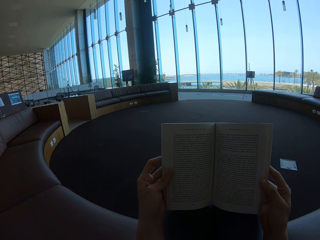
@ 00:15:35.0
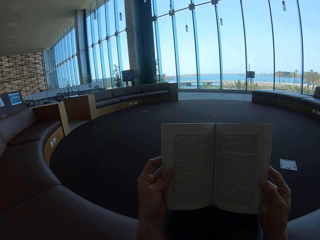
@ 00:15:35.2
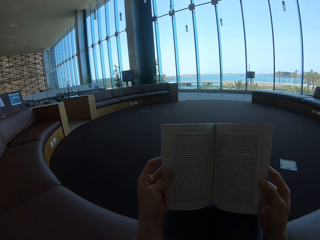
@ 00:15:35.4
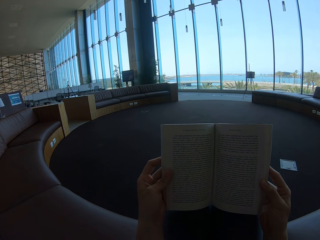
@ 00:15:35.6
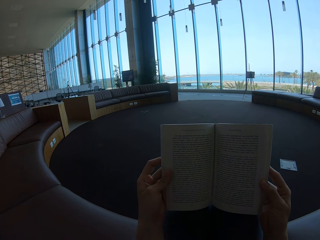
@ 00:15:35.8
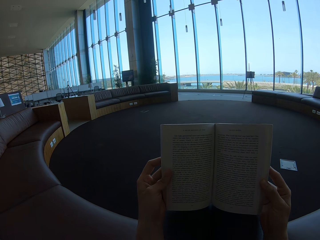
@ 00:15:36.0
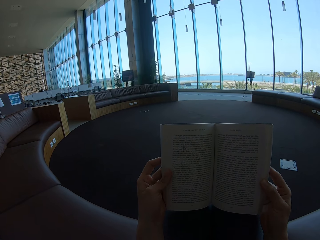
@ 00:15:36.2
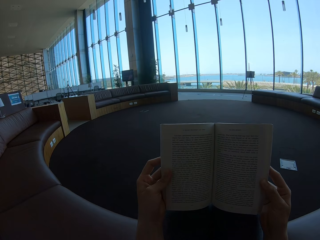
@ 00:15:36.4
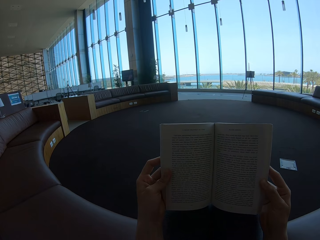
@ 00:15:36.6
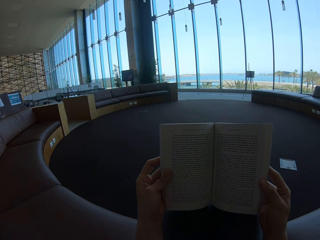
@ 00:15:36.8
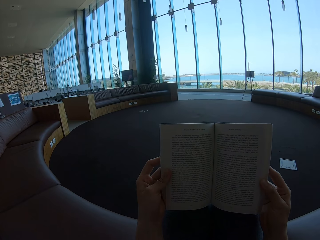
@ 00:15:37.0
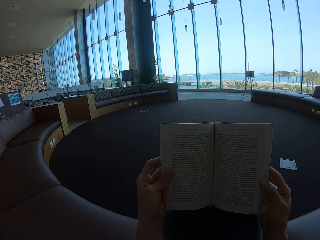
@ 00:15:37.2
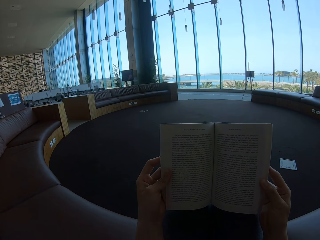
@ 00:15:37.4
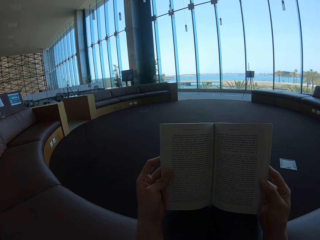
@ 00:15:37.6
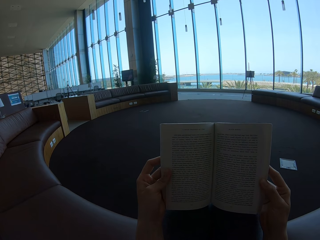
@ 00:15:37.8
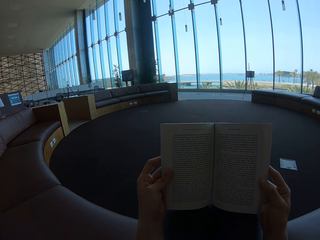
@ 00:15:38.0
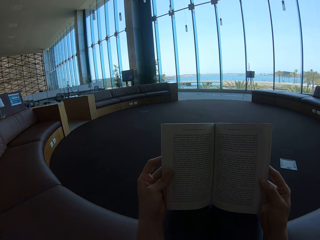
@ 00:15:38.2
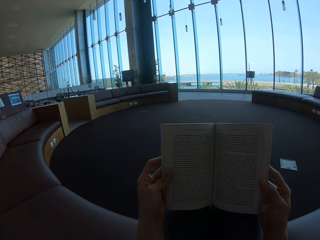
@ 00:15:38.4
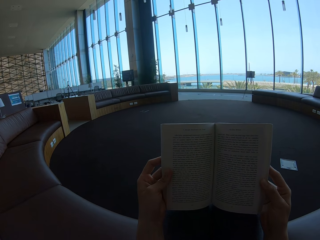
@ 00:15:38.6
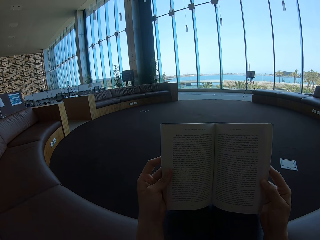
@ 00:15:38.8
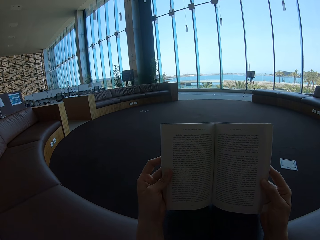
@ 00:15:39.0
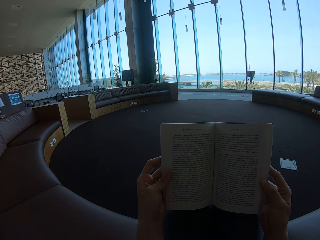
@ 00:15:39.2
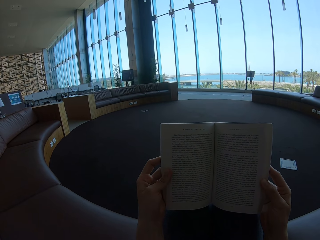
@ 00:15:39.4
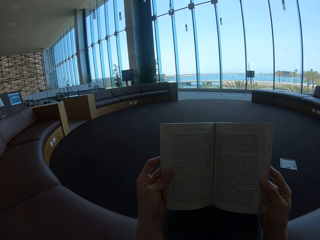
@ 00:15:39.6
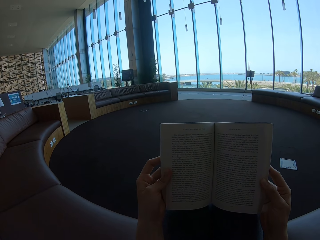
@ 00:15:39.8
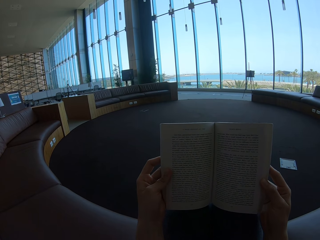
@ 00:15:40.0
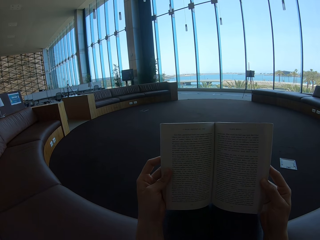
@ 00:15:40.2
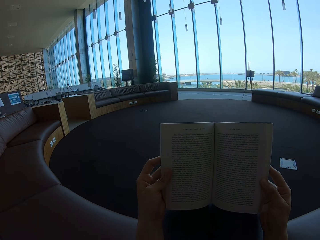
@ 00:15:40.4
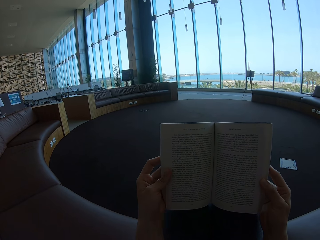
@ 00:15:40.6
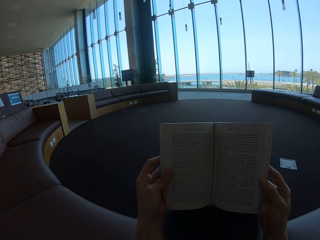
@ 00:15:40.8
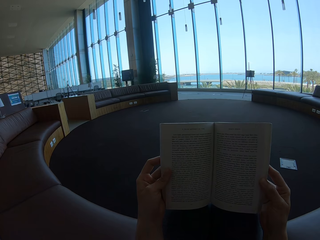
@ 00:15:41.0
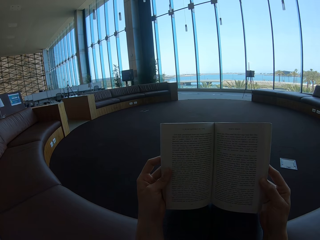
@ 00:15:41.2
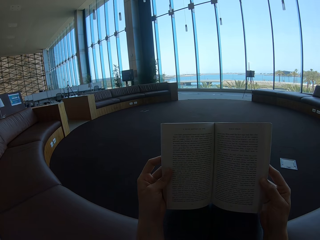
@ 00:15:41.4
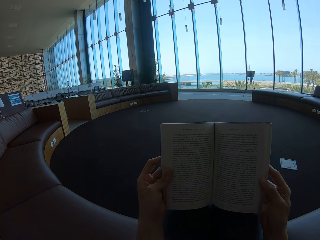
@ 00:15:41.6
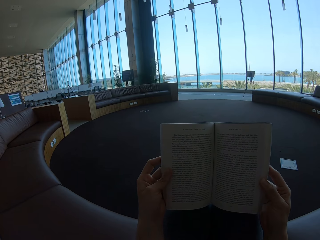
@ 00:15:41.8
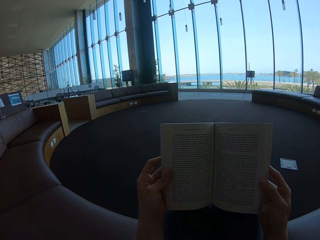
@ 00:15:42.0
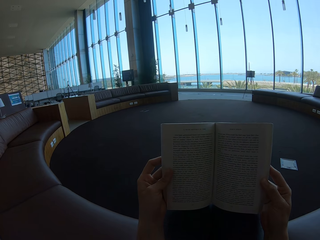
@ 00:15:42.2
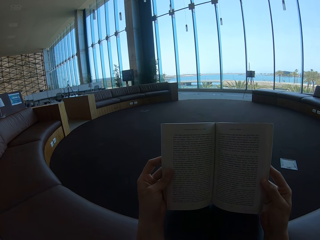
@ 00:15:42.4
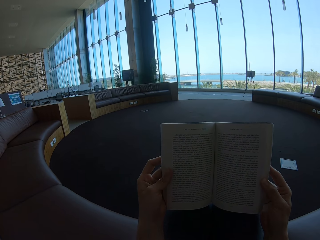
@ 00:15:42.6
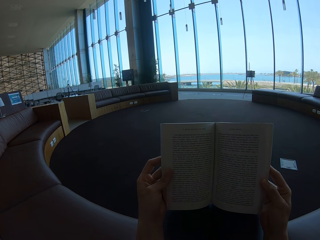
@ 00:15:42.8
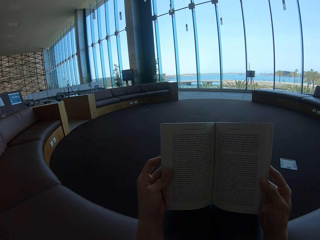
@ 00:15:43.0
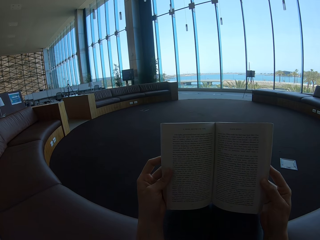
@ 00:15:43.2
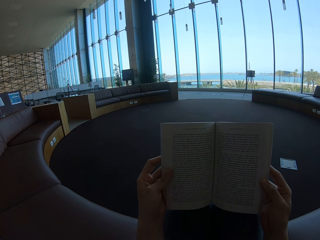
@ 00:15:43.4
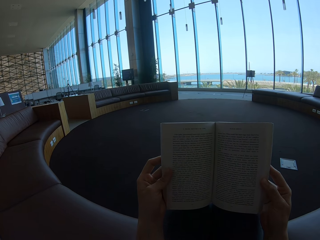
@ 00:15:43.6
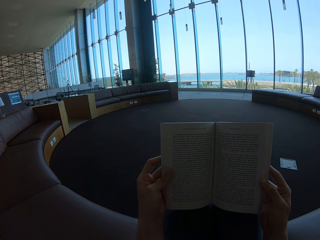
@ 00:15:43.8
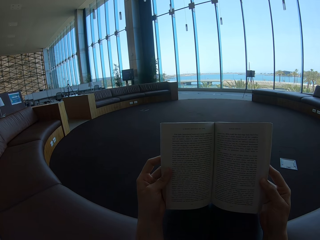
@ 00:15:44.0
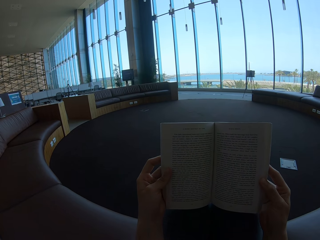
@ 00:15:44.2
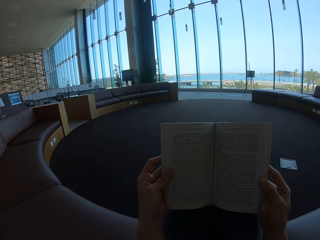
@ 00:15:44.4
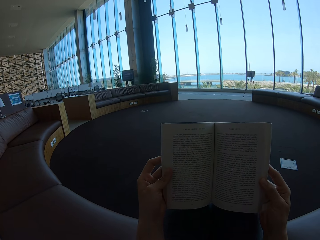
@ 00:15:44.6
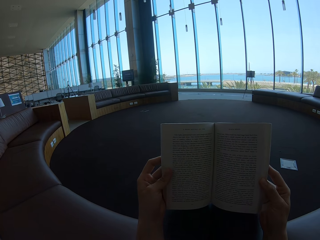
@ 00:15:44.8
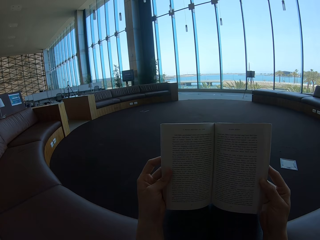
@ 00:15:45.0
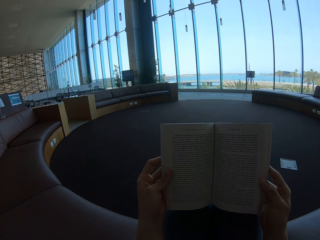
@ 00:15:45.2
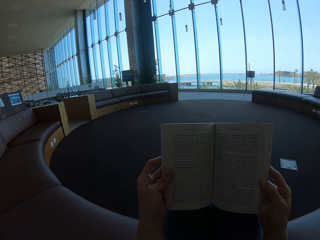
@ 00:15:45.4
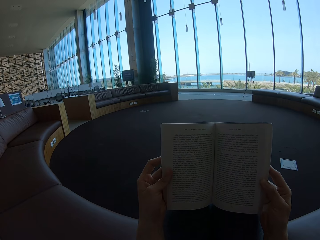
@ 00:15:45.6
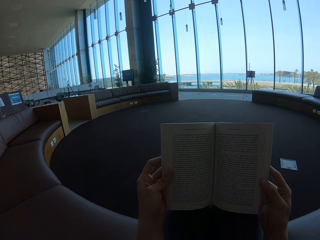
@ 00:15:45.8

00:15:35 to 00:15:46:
The camera wearer holds the story book.

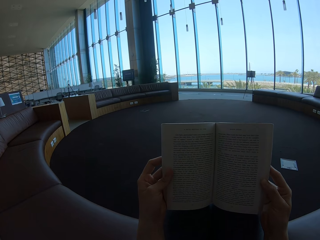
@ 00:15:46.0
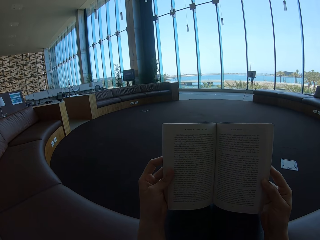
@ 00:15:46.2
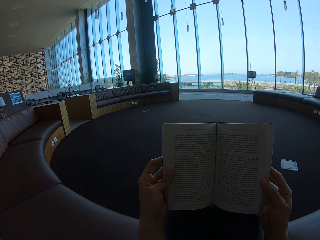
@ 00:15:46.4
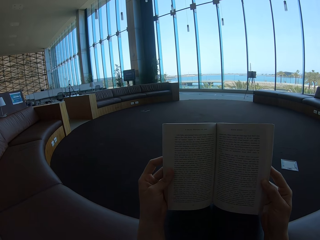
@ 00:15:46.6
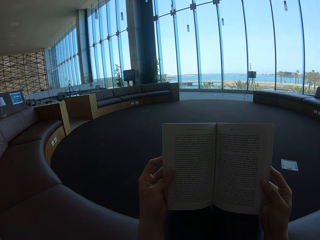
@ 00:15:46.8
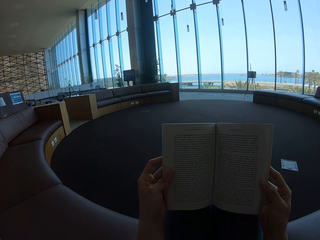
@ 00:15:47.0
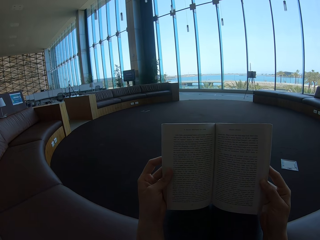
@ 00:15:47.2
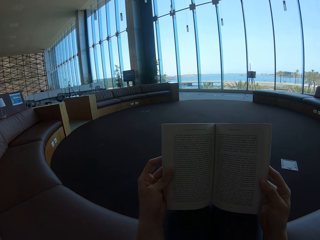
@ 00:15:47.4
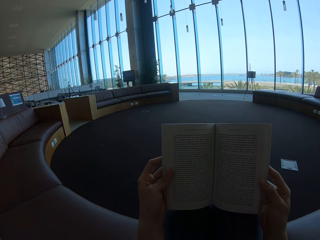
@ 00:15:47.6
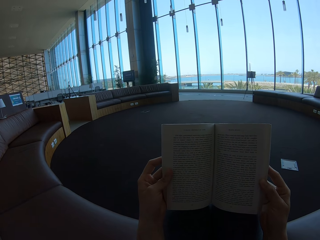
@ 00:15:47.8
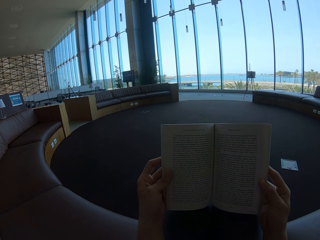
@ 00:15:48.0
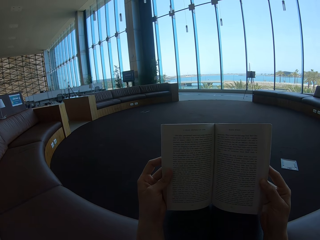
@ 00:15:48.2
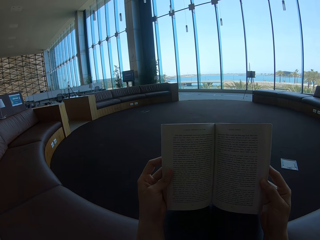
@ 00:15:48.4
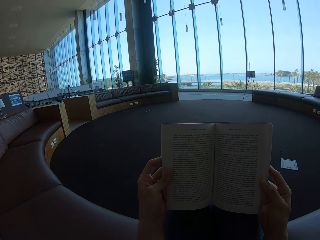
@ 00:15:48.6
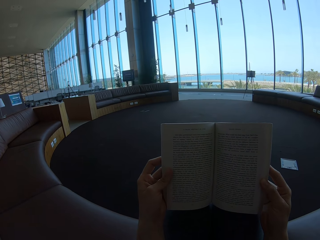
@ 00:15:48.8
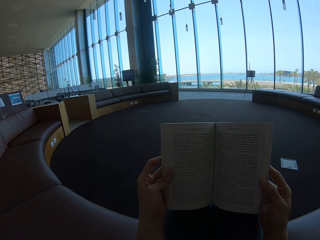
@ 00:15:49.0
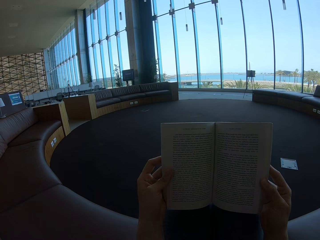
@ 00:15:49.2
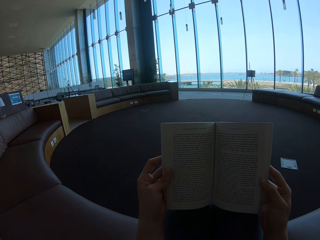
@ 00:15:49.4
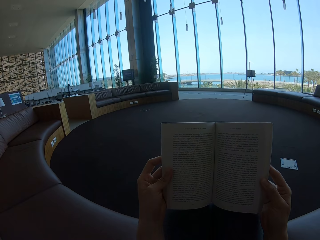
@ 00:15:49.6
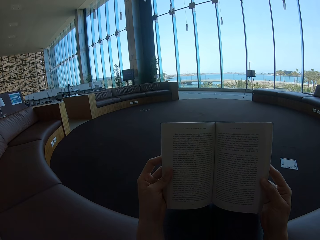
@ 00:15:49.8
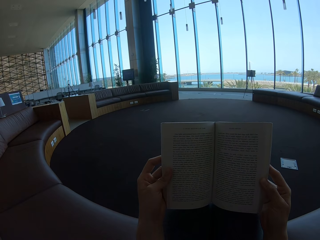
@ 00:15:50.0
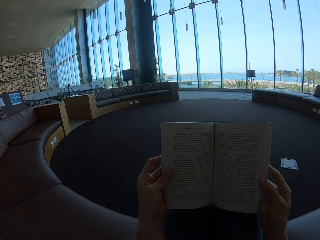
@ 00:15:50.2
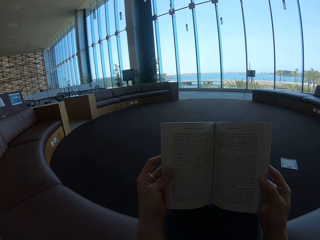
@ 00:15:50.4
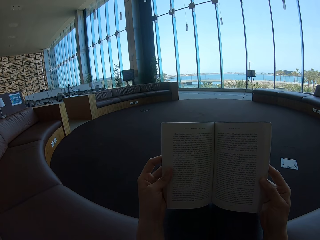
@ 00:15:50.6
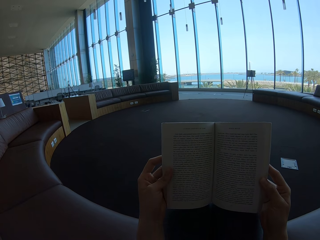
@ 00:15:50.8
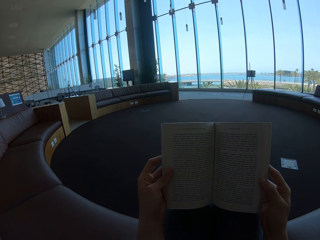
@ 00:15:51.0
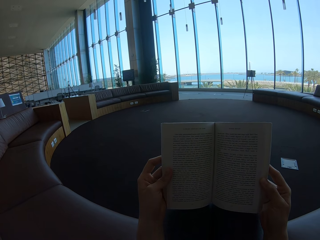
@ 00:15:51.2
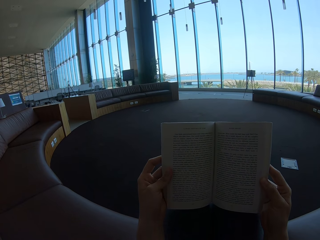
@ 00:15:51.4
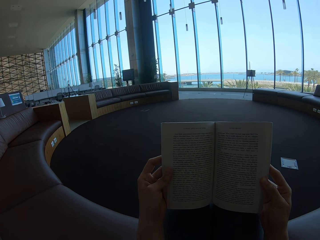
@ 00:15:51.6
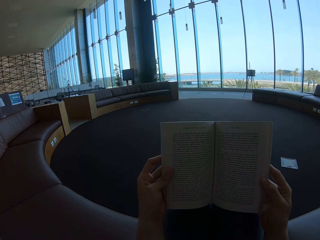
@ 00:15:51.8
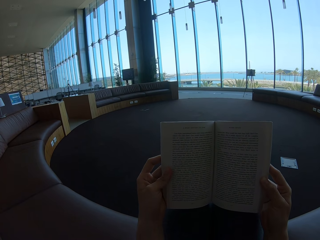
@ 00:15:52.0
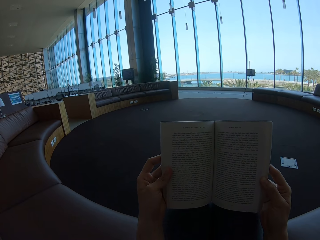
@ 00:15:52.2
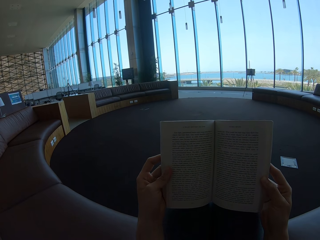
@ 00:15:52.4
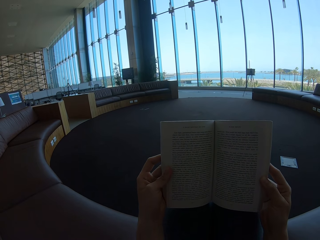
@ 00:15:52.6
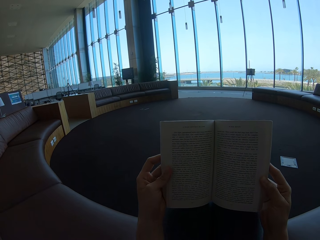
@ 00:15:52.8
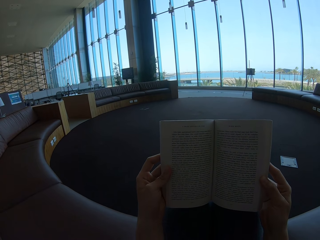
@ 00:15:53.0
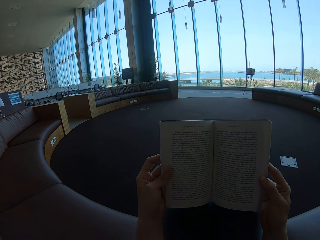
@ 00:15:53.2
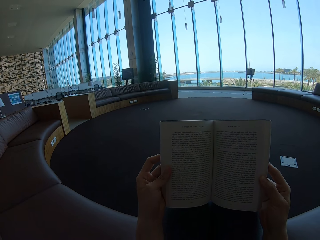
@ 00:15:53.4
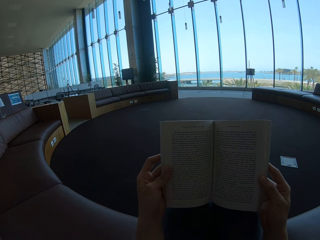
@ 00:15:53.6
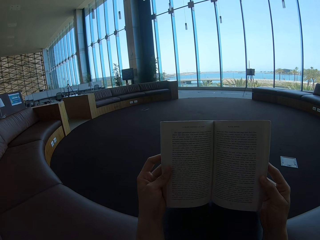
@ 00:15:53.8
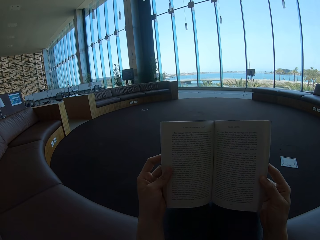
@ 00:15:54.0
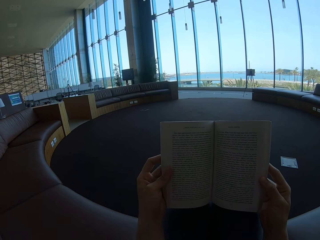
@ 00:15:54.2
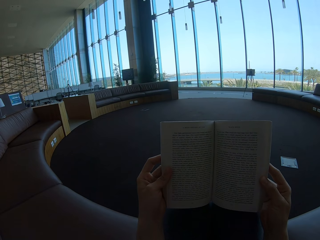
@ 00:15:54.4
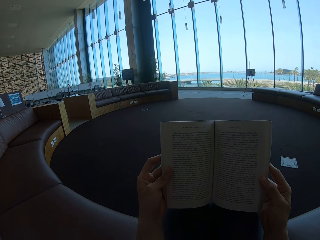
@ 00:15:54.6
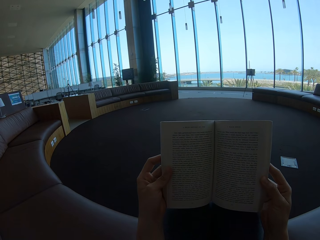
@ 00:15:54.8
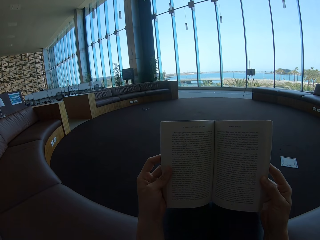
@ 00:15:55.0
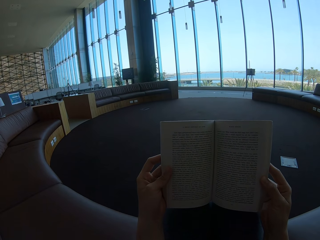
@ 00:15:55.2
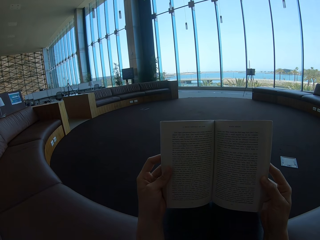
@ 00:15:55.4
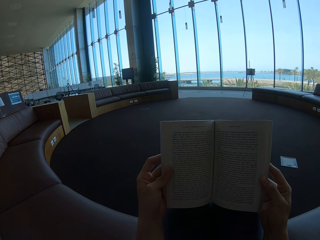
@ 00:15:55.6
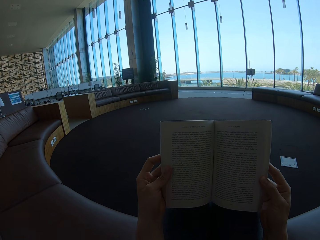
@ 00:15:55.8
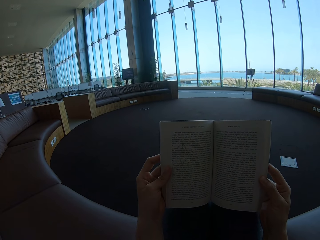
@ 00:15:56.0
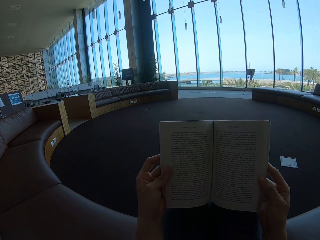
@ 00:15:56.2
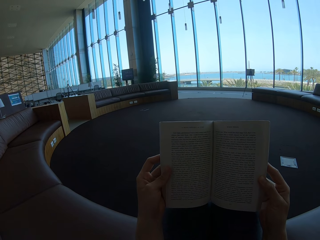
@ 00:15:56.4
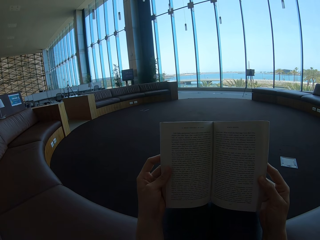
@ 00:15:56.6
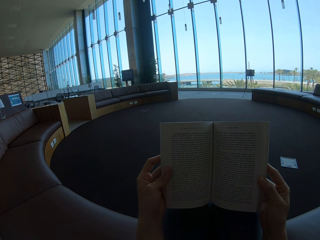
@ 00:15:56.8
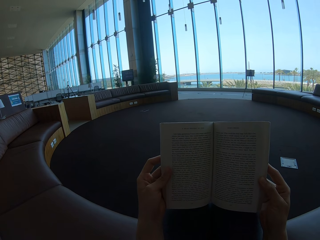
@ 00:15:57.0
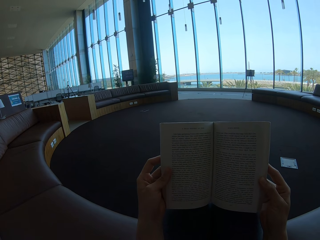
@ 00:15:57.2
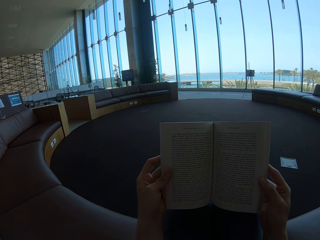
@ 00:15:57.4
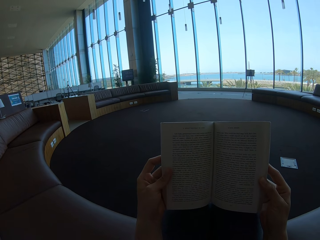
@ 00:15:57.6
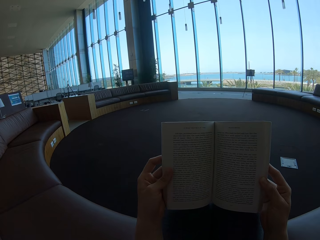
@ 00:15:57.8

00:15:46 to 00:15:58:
The camera wearer holds the story book.
